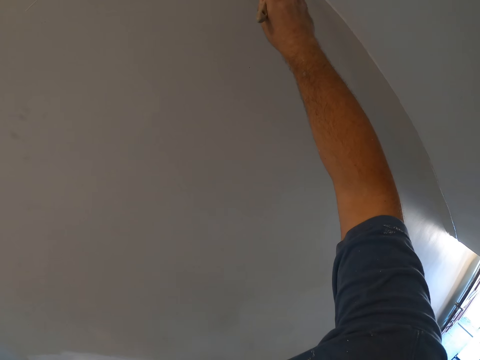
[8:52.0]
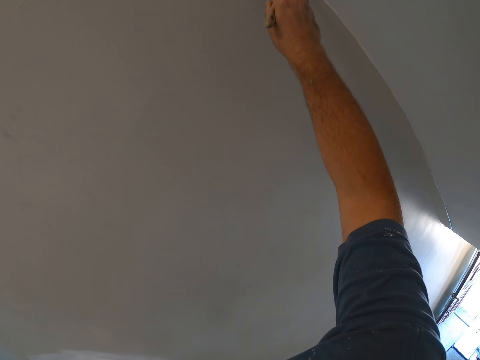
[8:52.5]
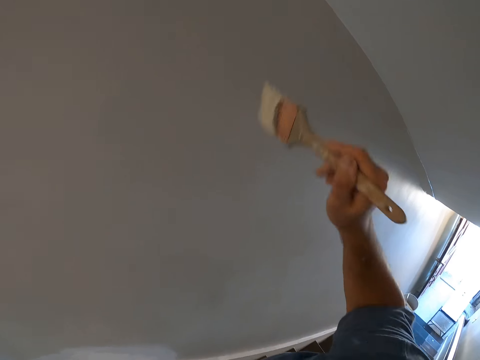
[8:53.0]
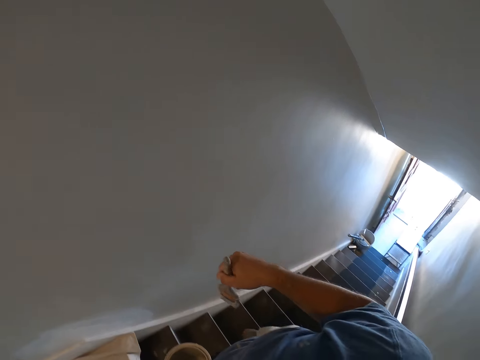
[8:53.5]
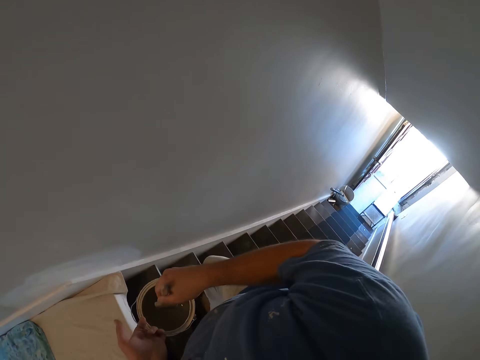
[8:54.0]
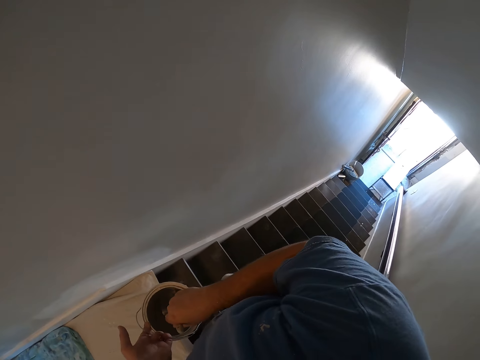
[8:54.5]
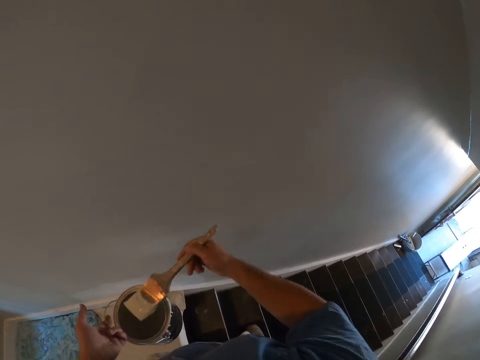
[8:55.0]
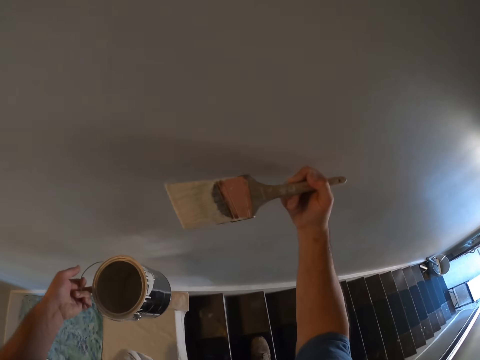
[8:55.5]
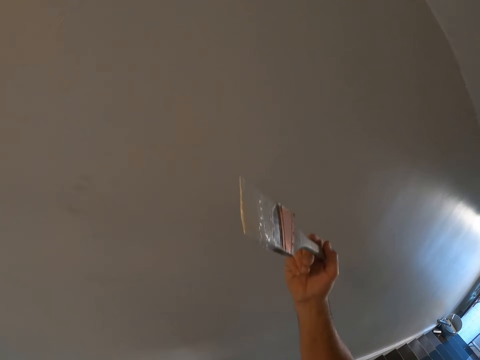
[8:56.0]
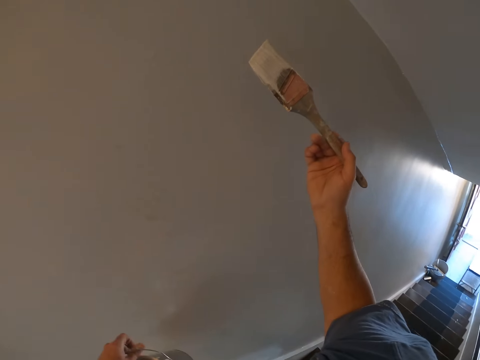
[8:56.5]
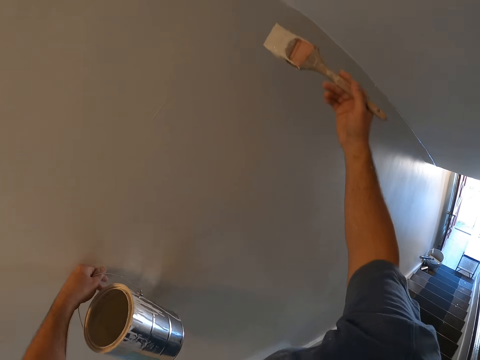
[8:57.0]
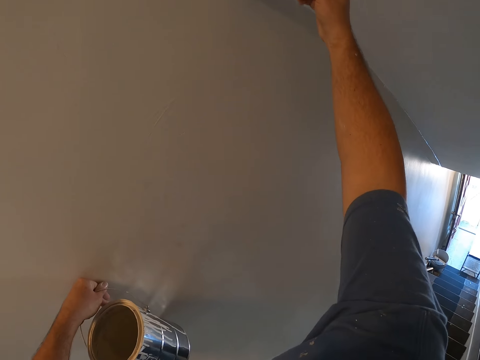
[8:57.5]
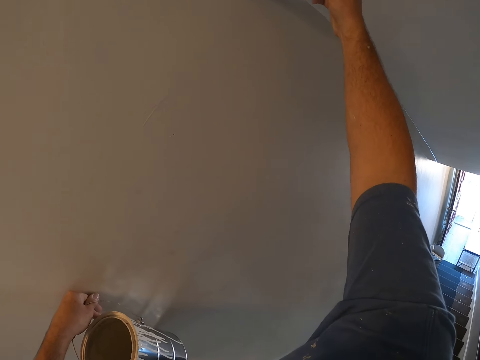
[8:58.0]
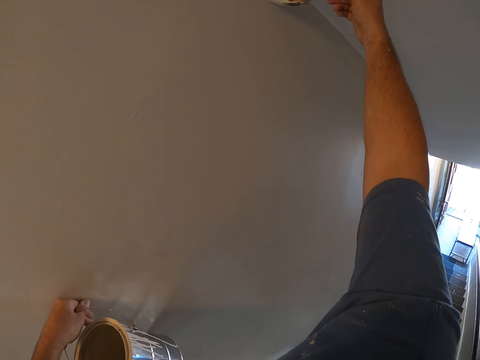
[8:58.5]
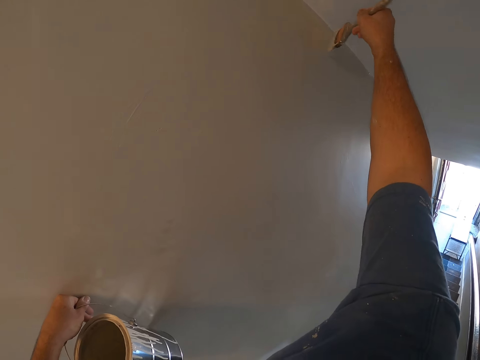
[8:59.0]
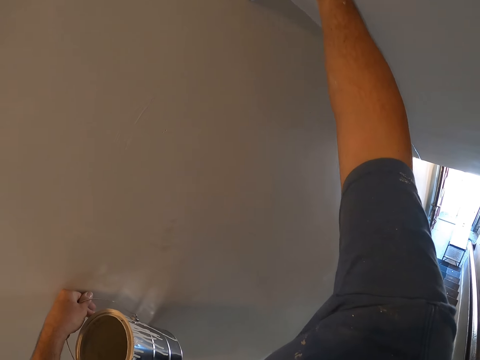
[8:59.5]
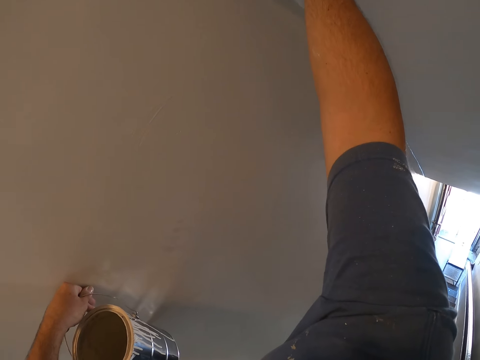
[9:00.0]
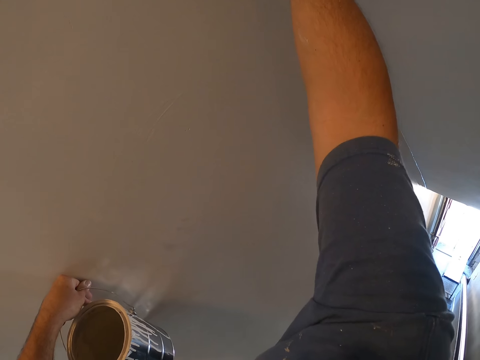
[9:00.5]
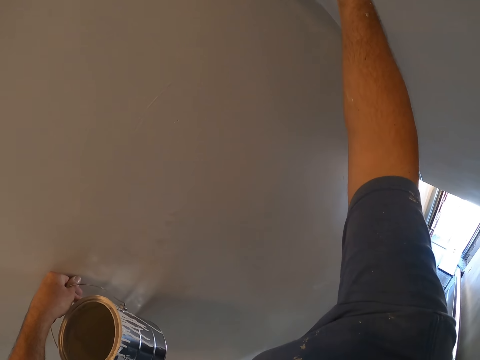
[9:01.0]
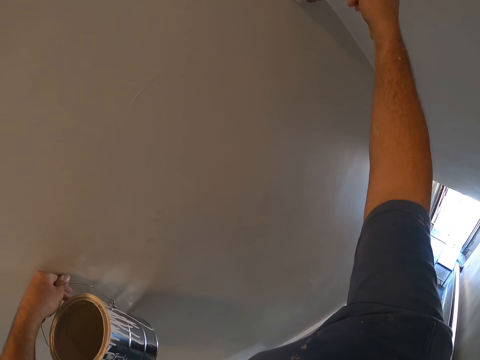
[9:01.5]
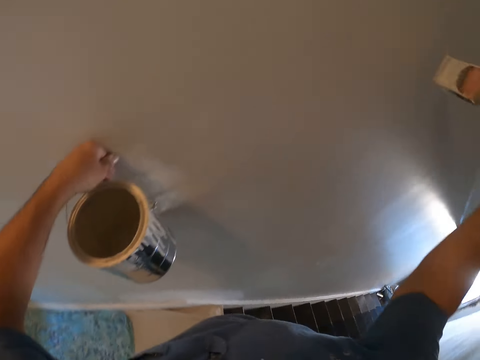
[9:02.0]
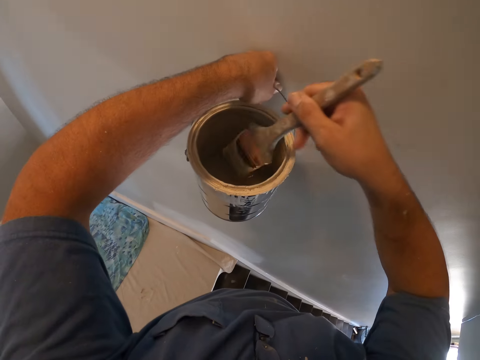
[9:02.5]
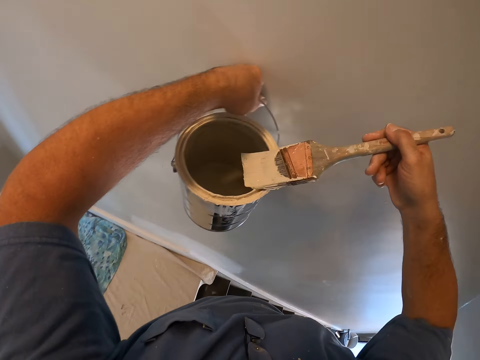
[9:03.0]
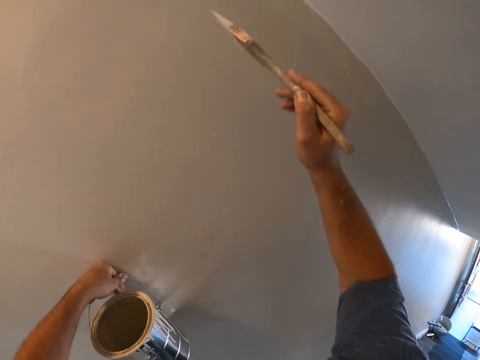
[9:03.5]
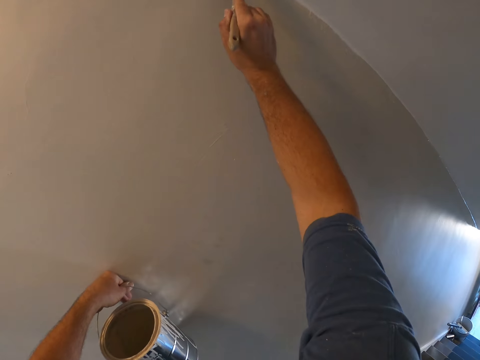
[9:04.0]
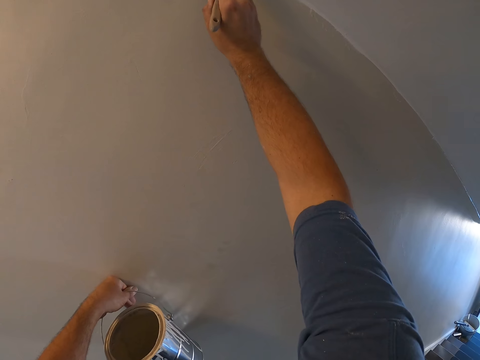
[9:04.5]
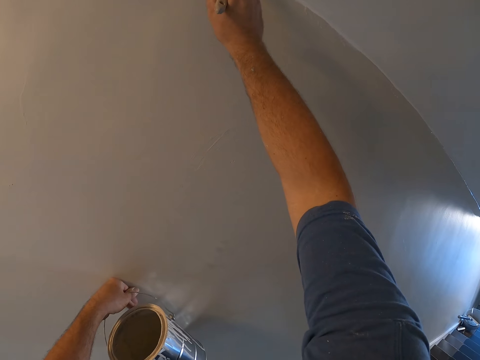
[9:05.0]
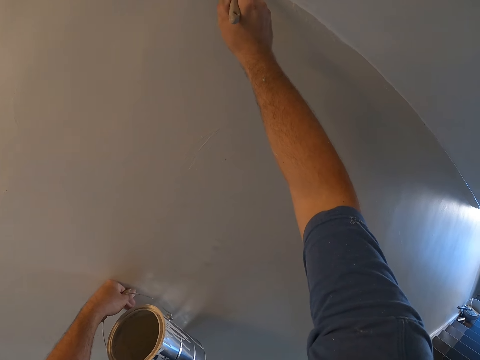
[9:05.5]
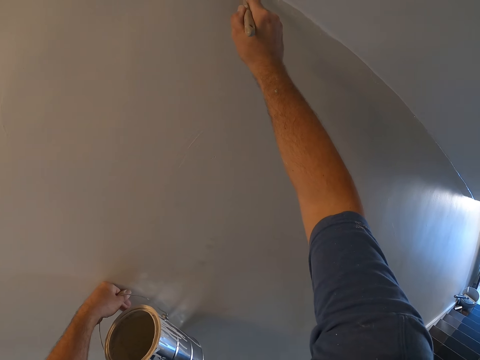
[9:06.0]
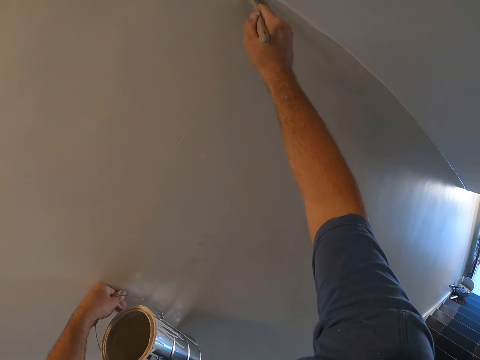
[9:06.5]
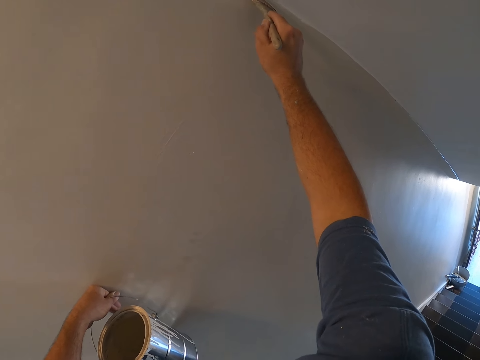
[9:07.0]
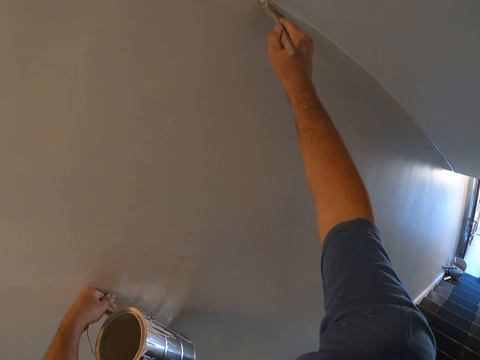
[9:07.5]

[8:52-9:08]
The camera wearer moves up the stairs. They take some paint from the paint can with the paint brush. They paint the wall with the paint brush. They take some paint from the paint can with the paint brush. They paint the wall with the paint brush.

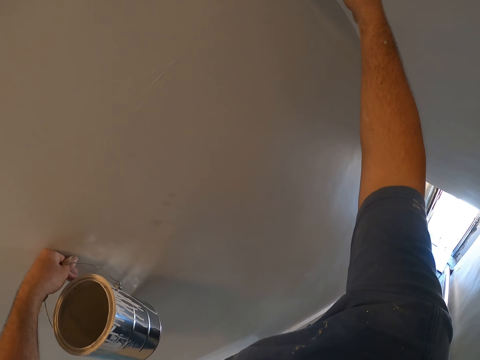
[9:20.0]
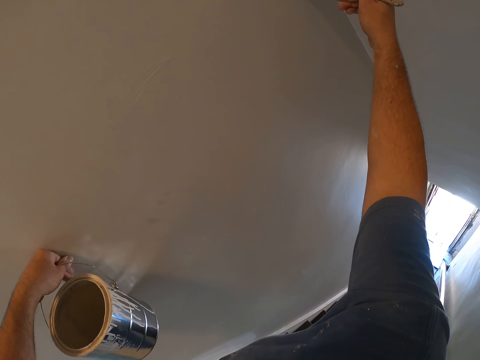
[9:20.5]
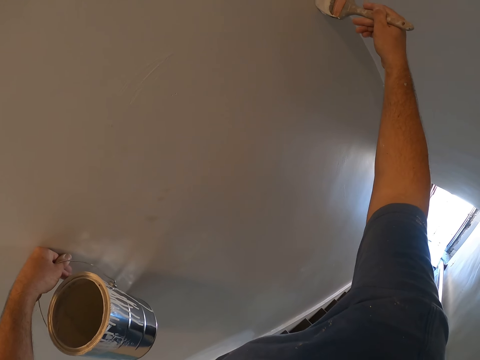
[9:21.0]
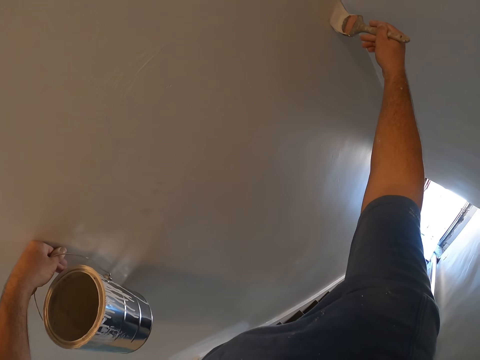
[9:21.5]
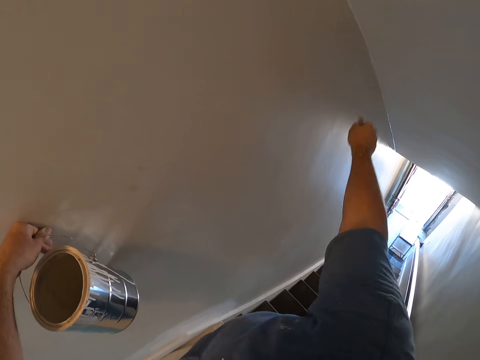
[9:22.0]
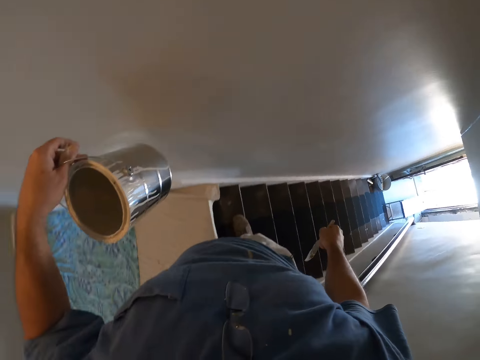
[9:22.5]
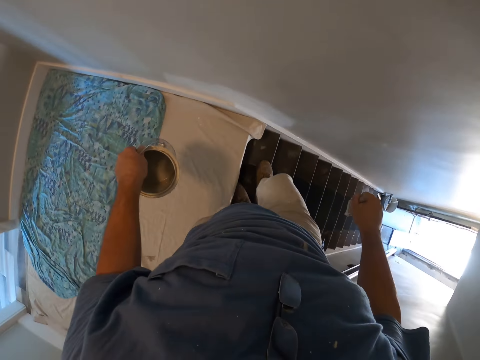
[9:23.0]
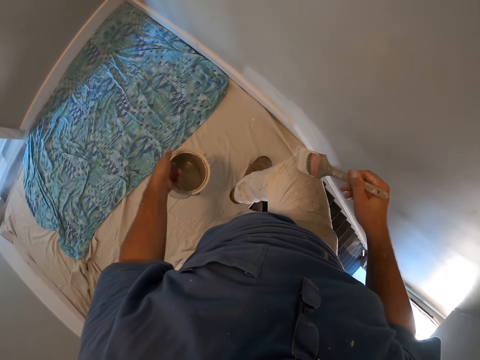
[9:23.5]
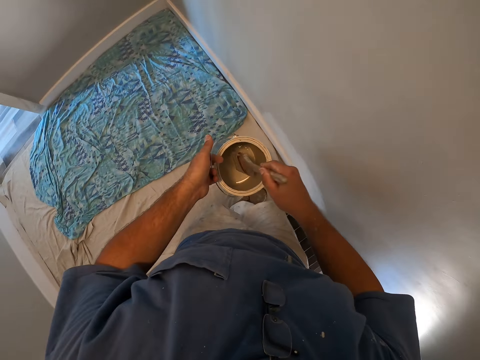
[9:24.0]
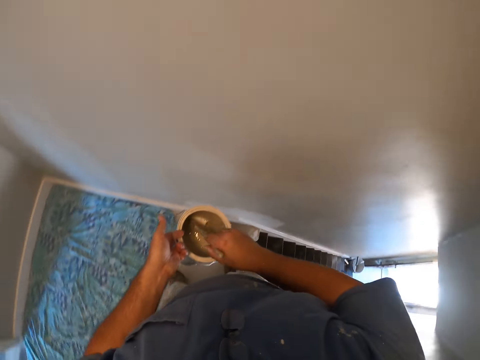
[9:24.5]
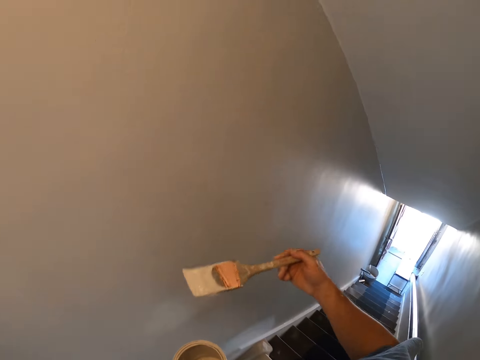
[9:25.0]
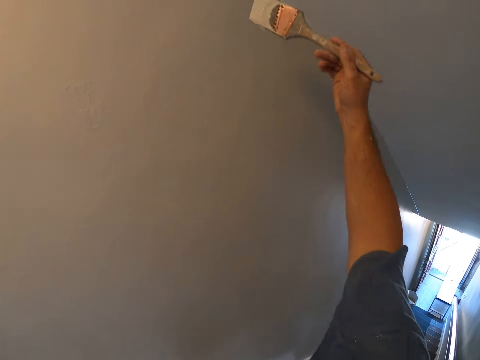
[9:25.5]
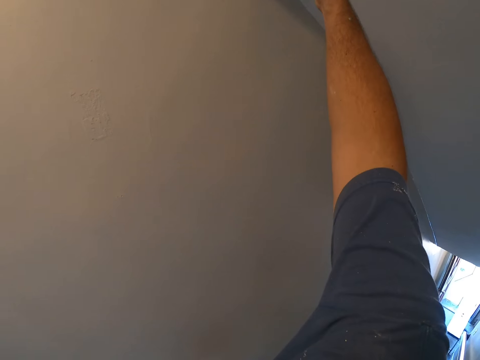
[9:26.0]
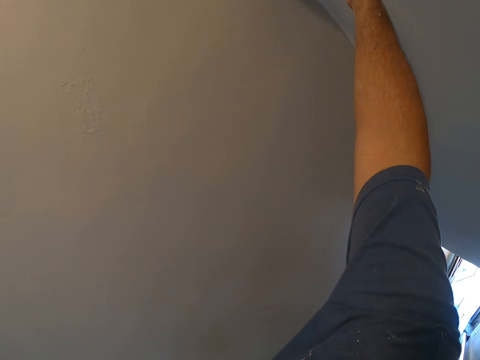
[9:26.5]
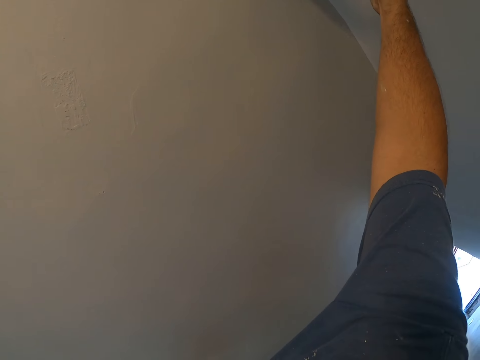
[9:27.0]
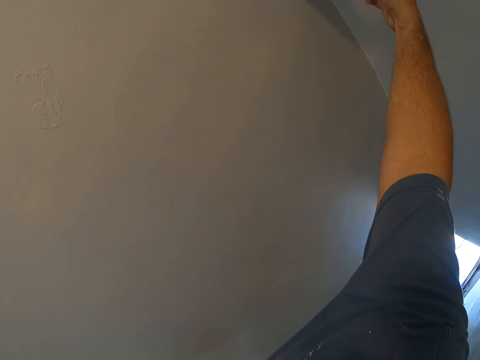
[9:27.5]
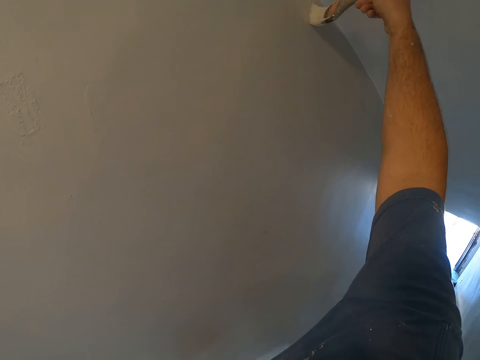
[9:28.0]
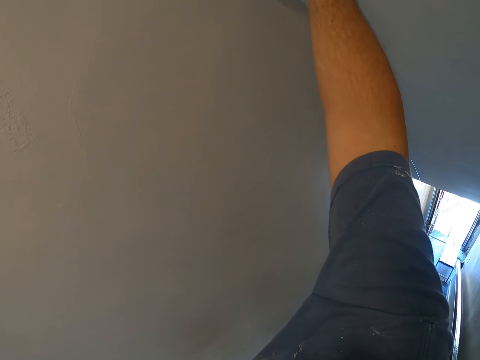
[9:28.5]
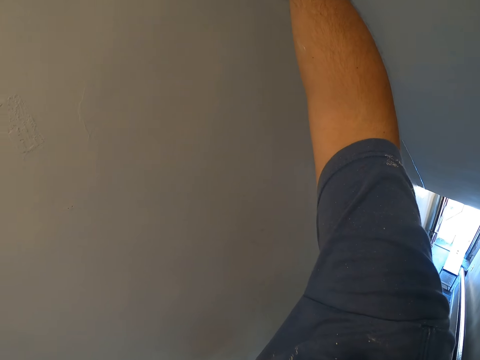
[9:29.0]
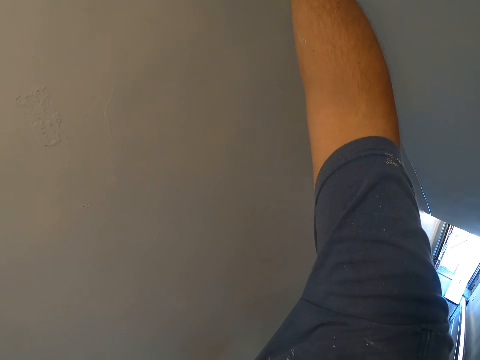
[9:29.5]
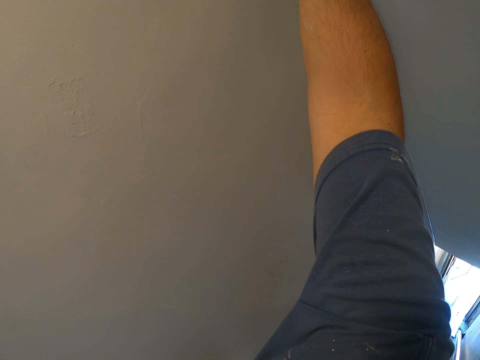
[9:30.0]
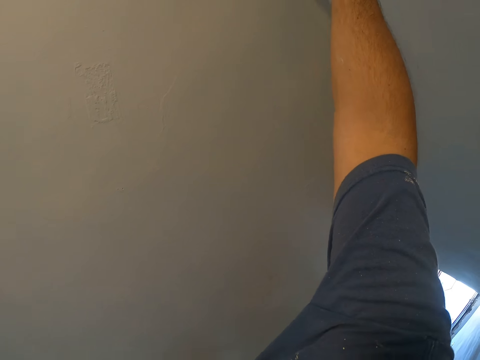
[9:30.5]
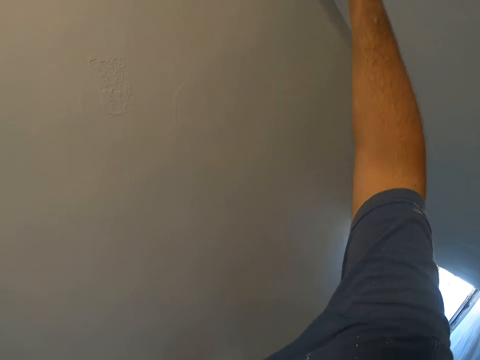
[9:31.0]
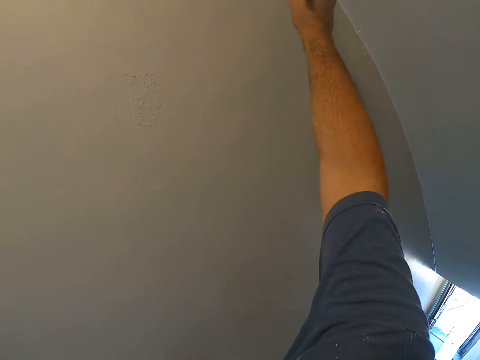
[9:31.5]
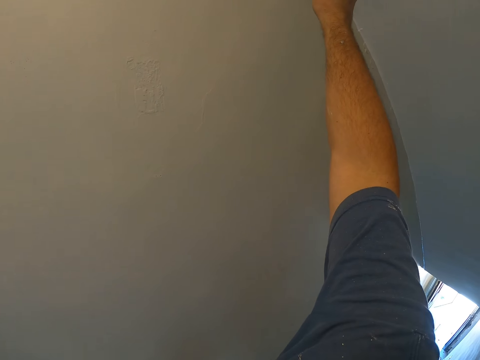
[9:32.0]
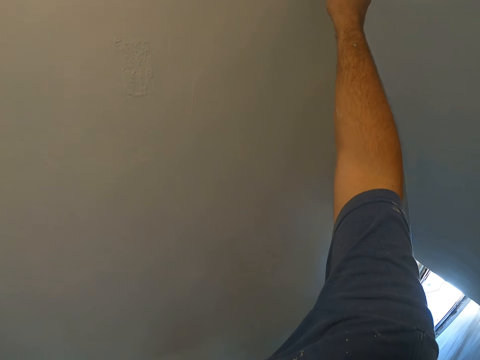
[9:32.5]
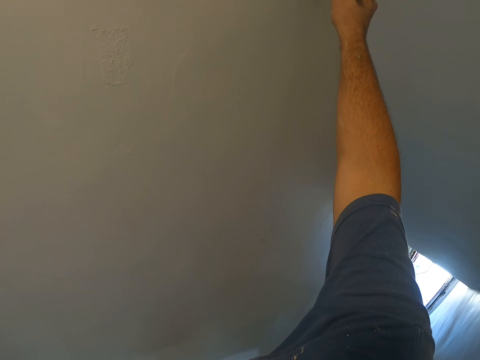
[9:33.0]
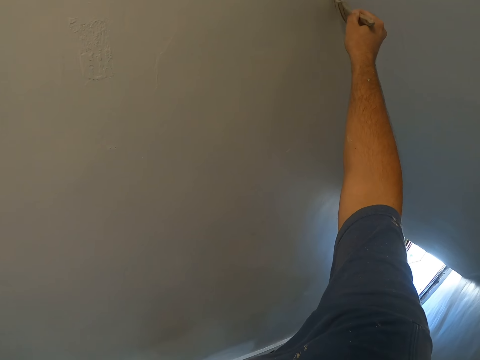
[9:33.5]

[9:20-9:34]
The camera wearer stops painting the wall. They move up the stairs. They take some paint from the paint can with the paint brush. They paint the wall with the paint brush.
